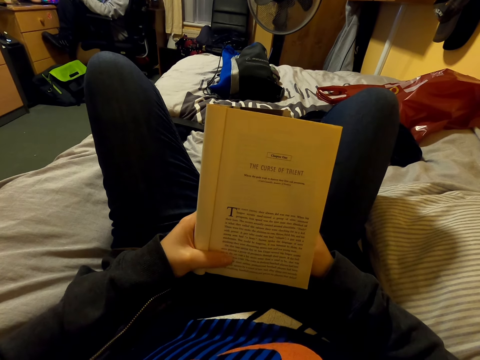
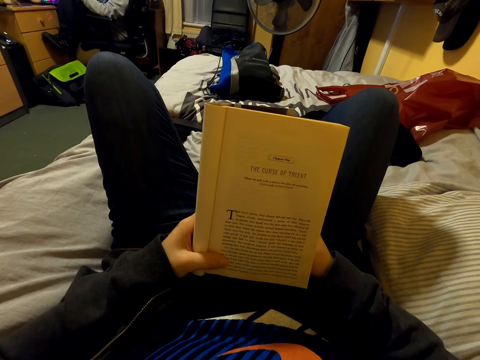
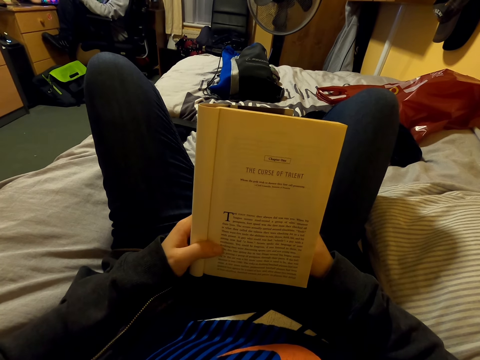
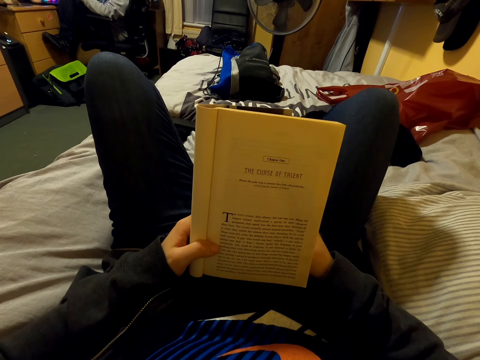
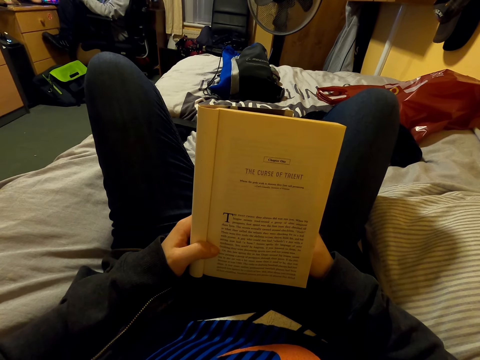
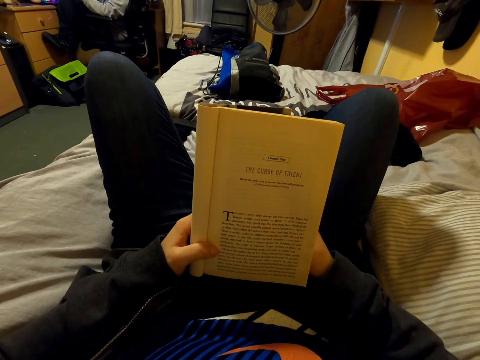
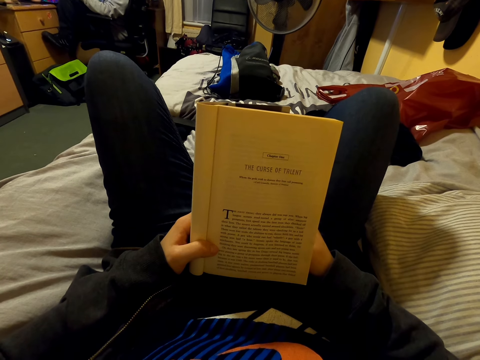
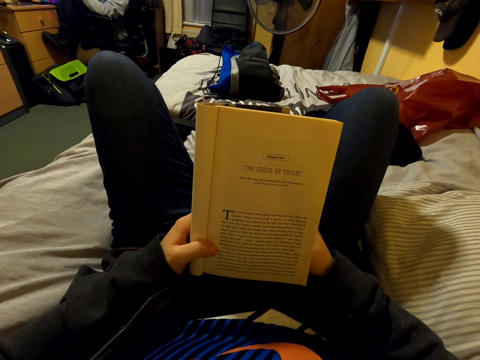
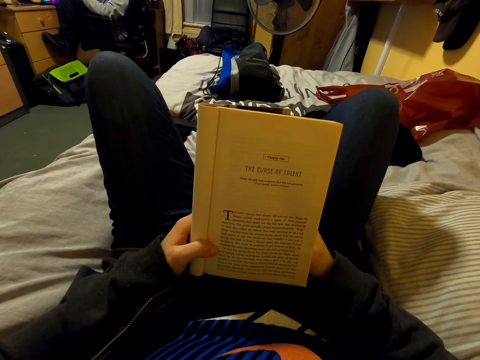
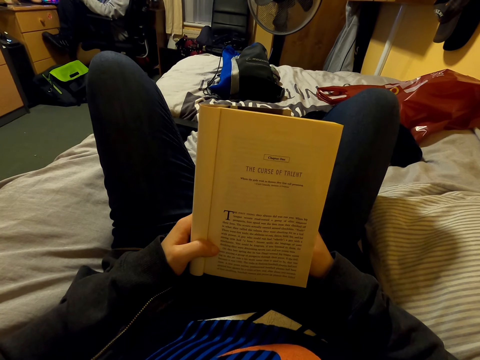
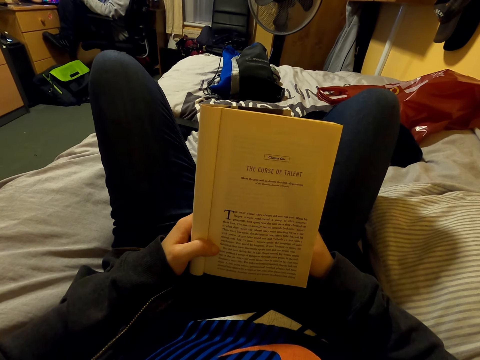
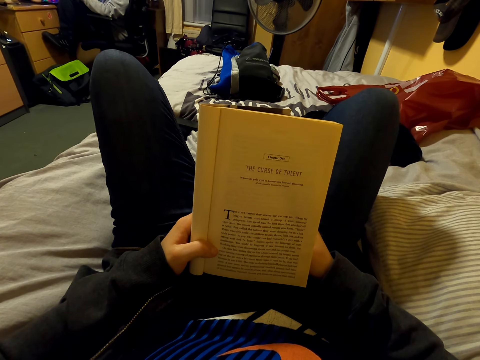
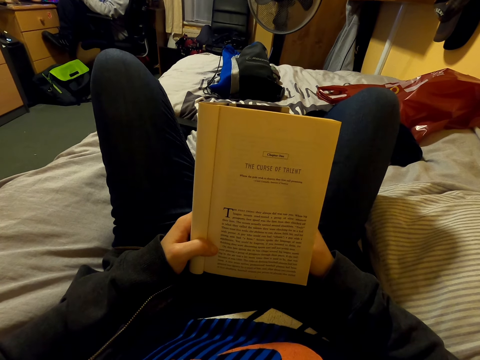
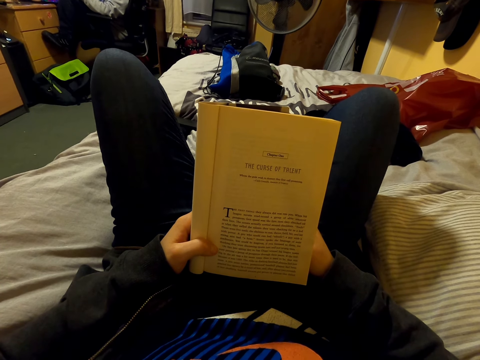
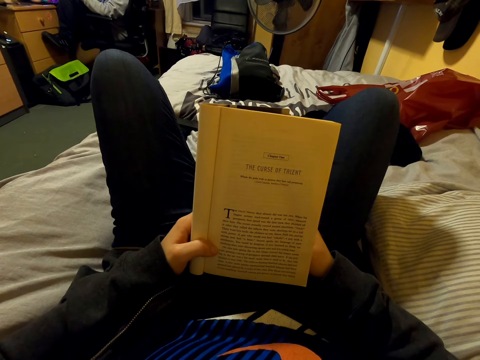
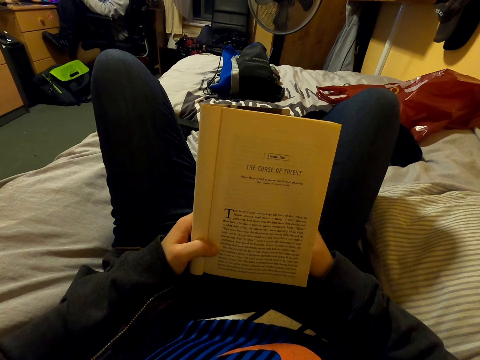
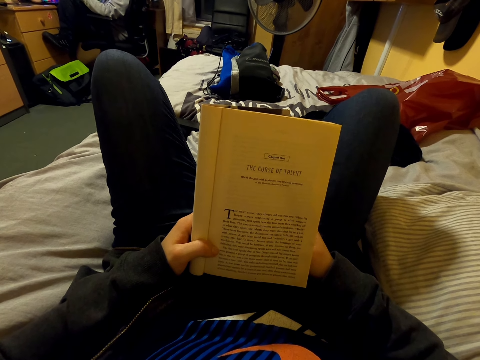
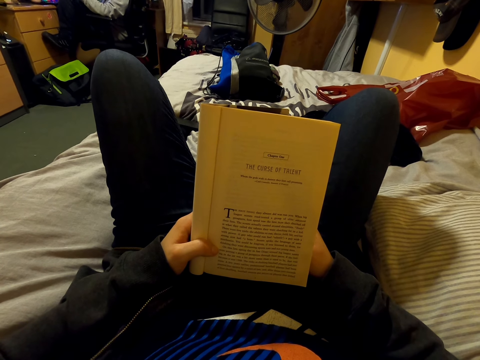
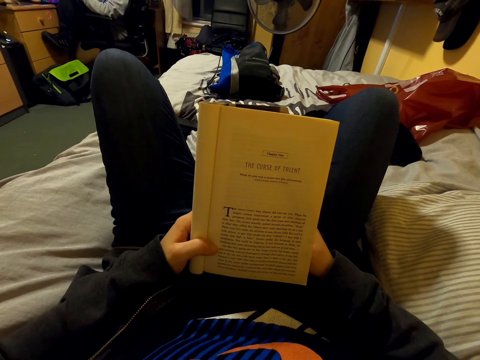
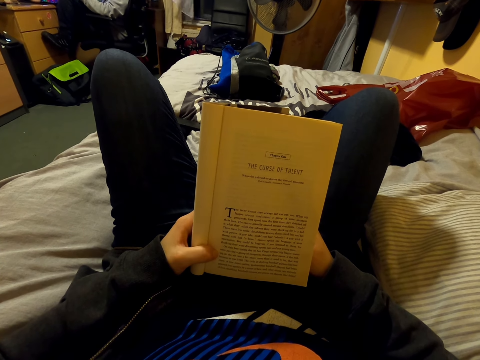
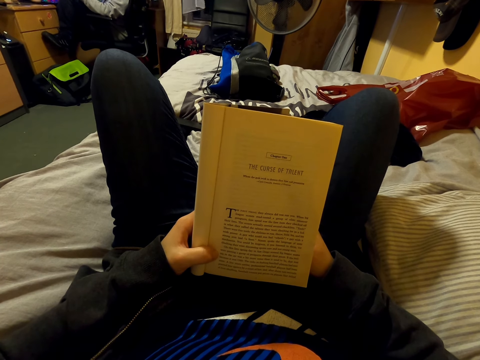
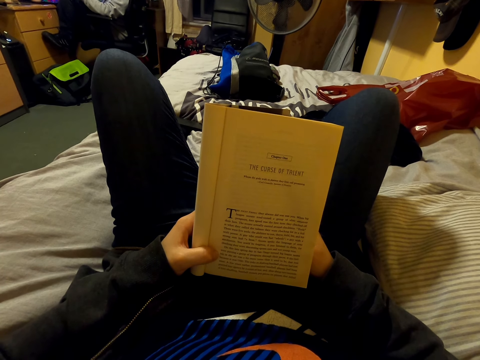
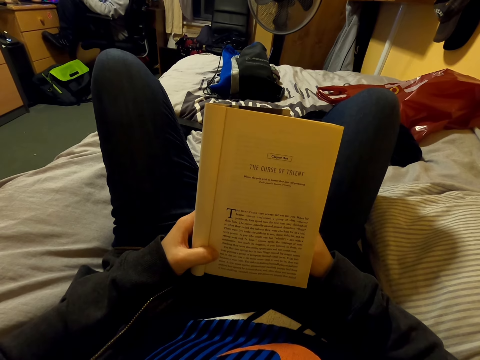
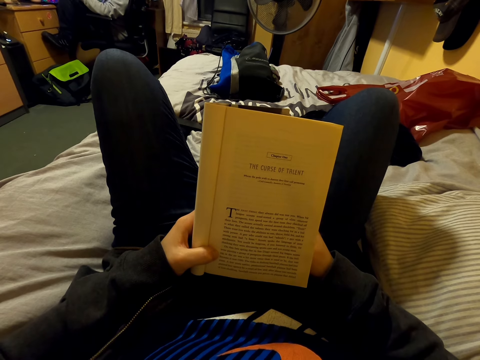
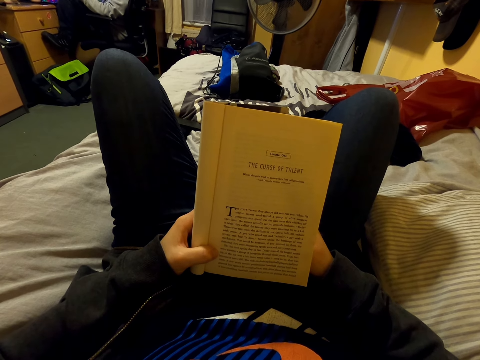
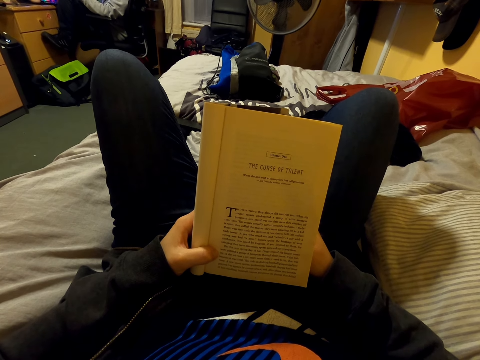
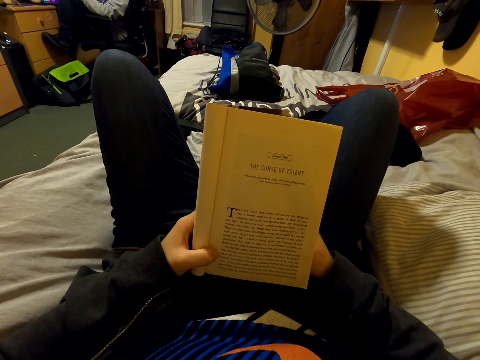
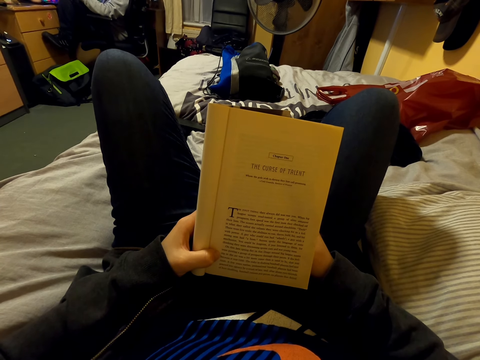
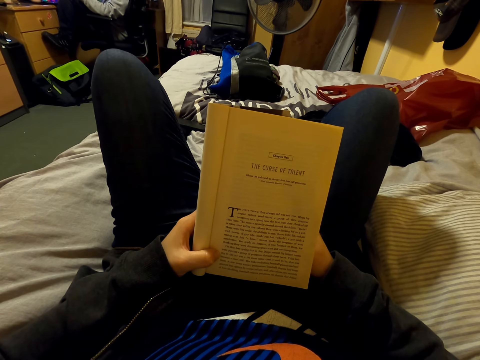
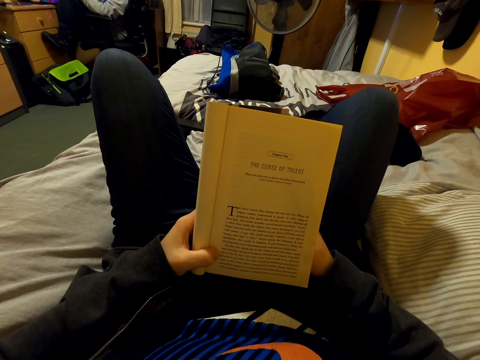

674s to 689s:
The camera wearer moves the hand. They look at the book.

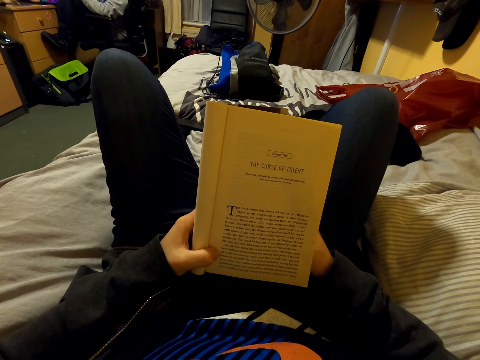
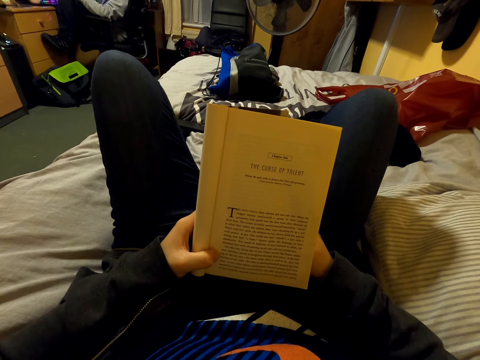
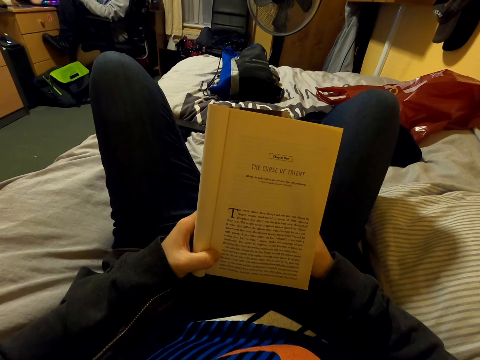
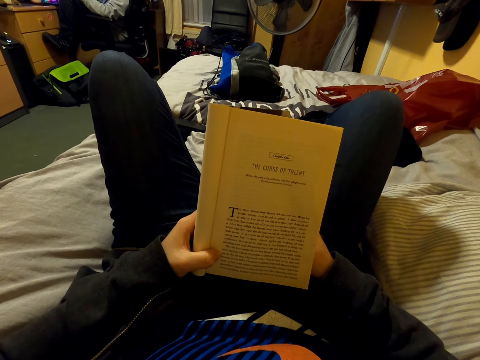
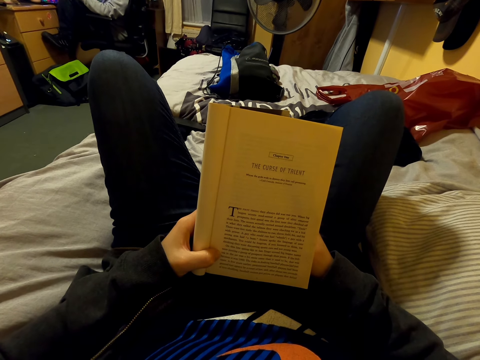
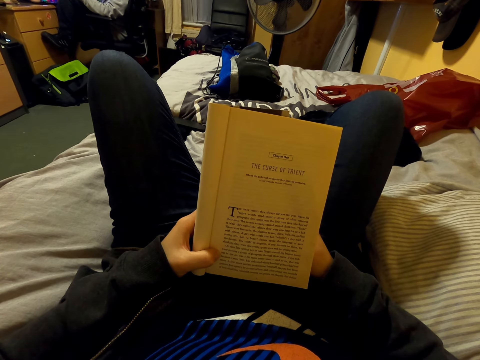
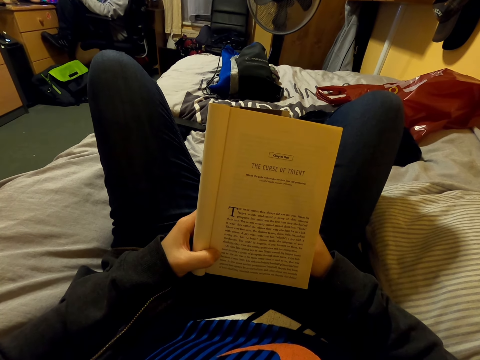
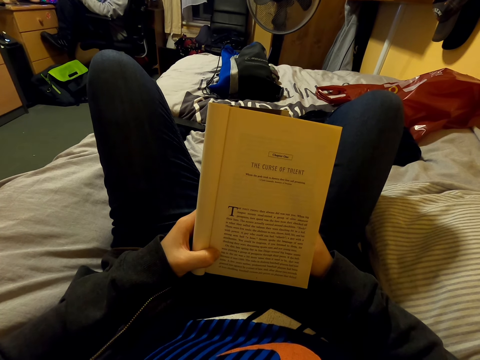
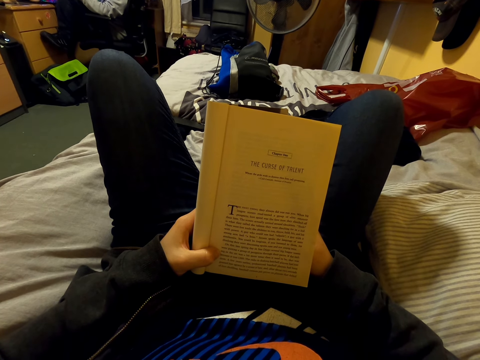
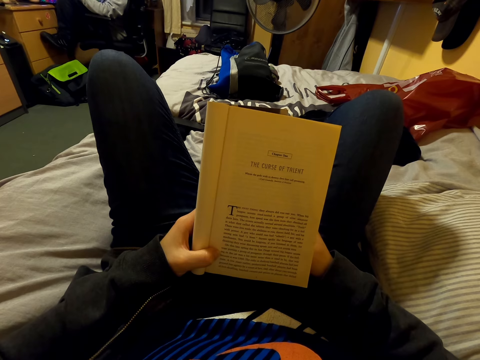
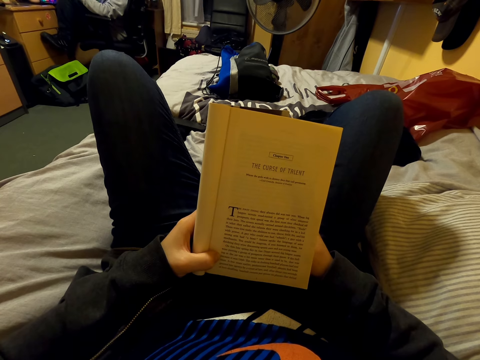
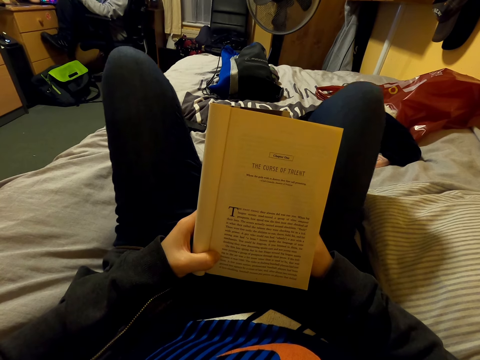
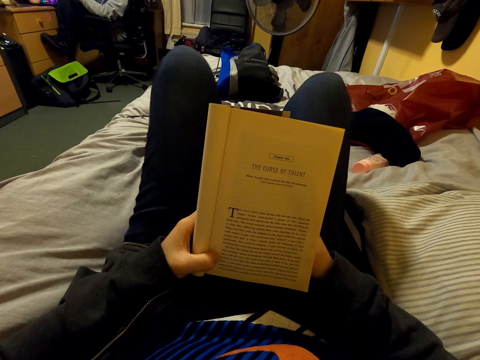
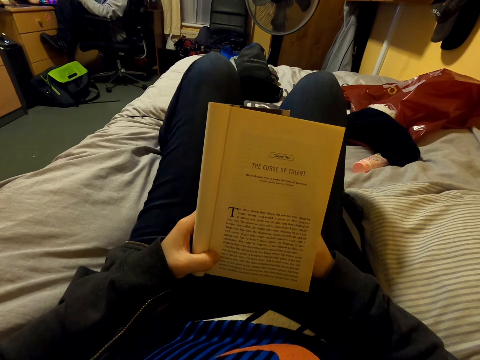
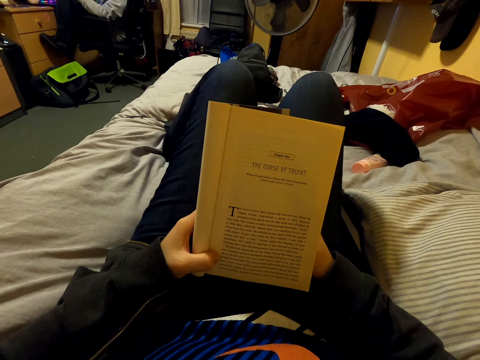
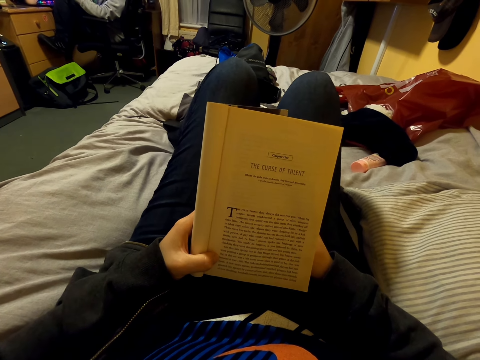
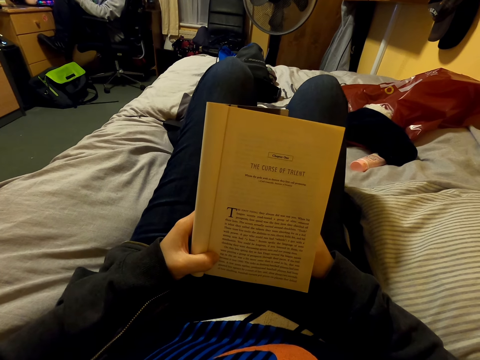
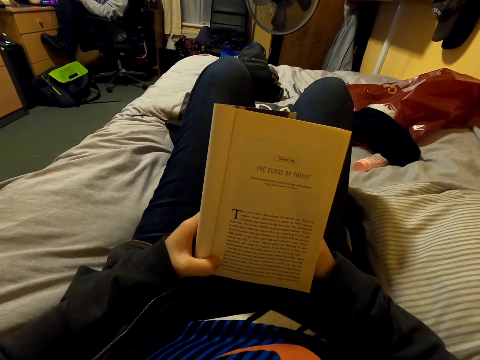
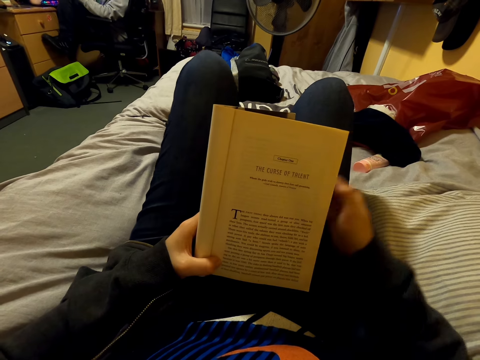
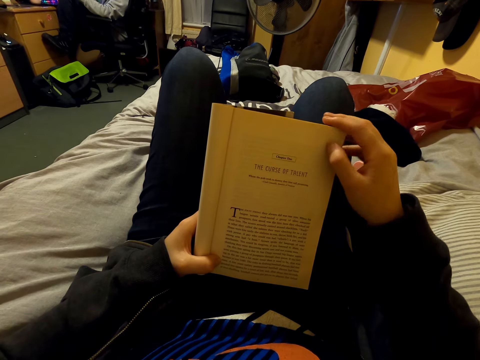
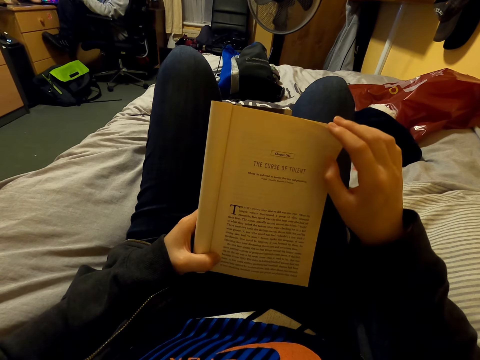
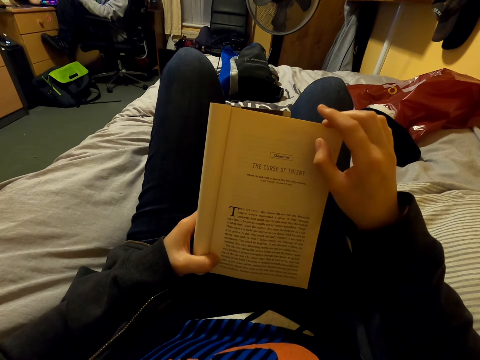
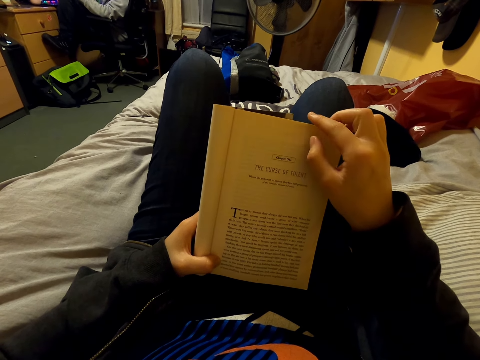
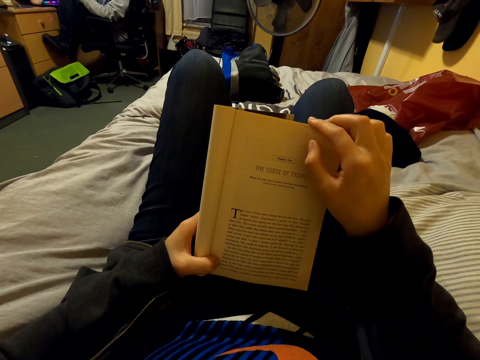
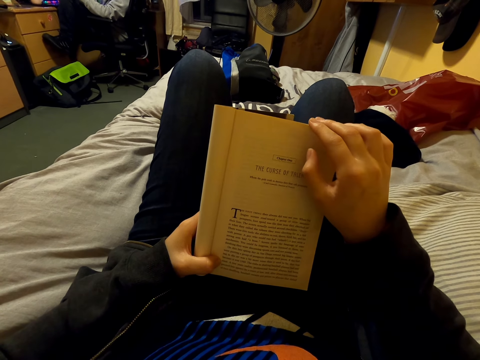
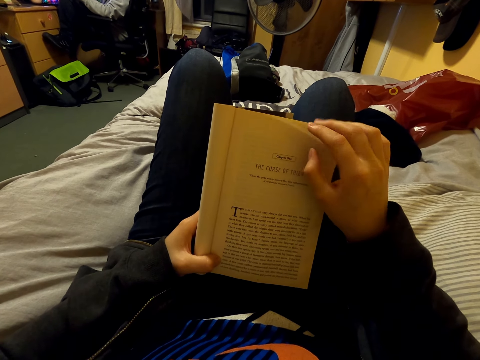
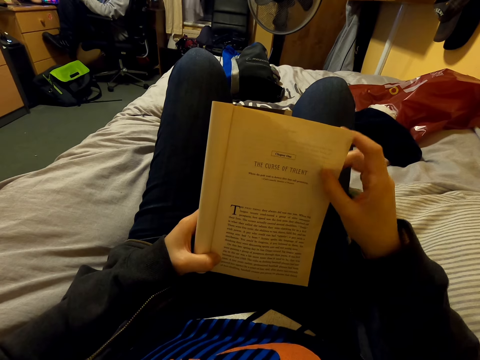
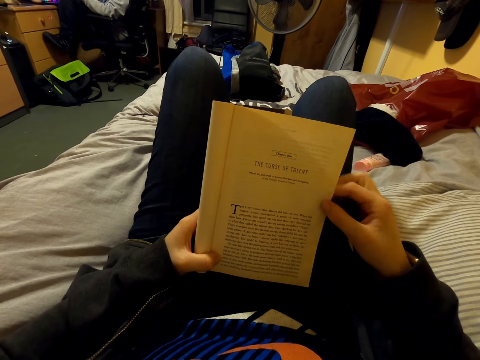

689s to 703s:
The camera wearer moves the legs. They flip a page with the right hand. They touch the page.
